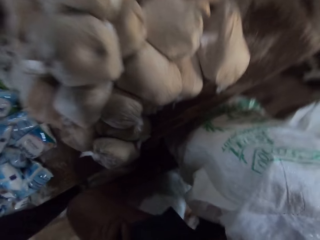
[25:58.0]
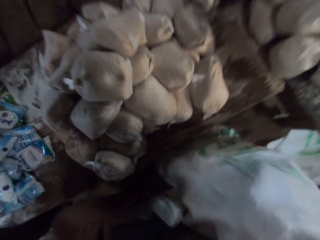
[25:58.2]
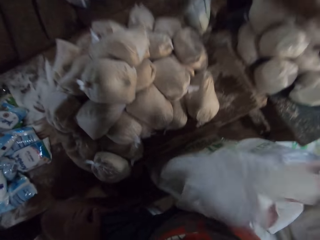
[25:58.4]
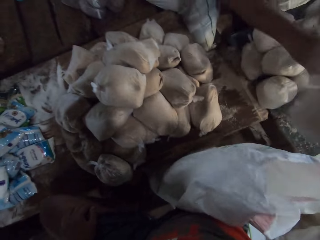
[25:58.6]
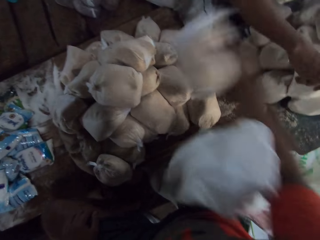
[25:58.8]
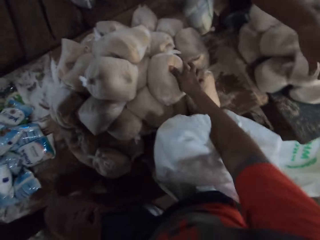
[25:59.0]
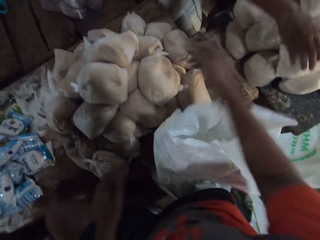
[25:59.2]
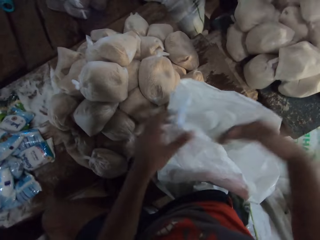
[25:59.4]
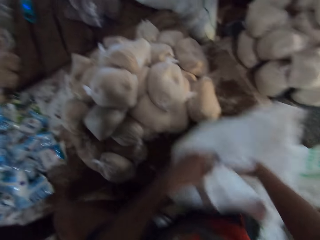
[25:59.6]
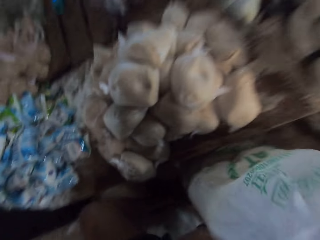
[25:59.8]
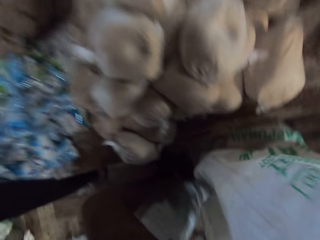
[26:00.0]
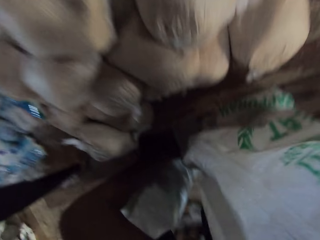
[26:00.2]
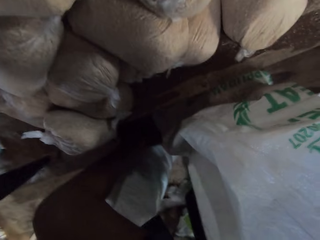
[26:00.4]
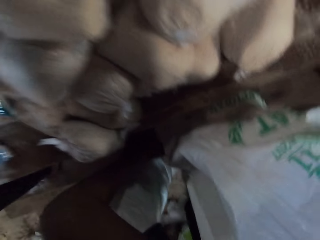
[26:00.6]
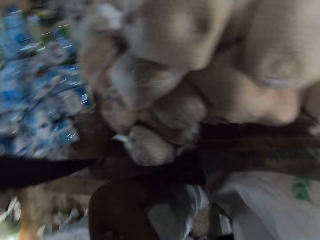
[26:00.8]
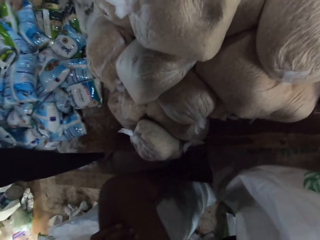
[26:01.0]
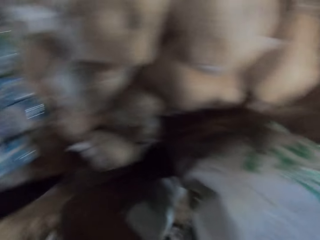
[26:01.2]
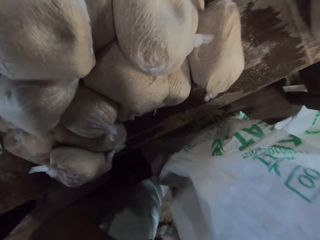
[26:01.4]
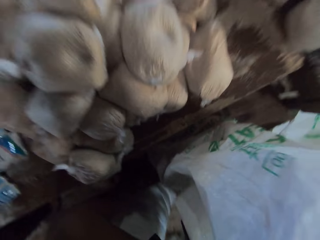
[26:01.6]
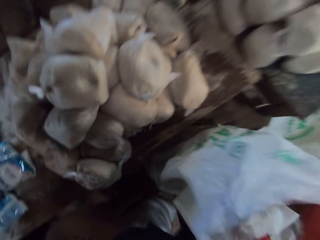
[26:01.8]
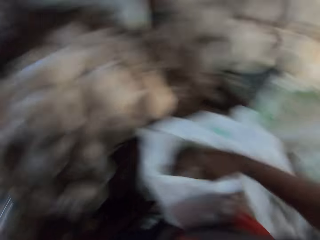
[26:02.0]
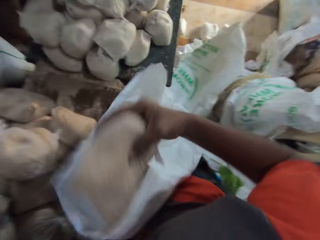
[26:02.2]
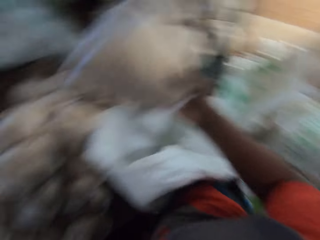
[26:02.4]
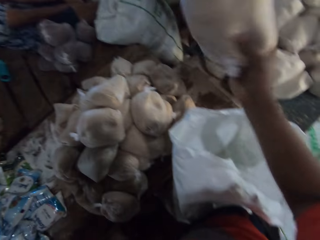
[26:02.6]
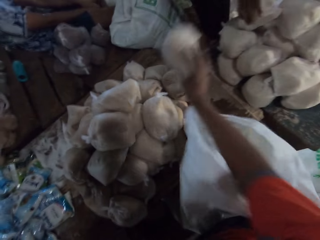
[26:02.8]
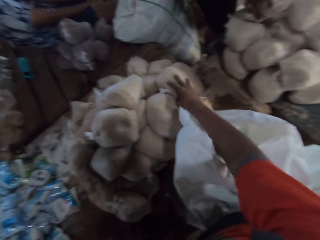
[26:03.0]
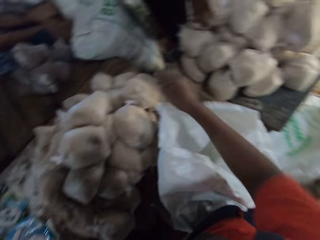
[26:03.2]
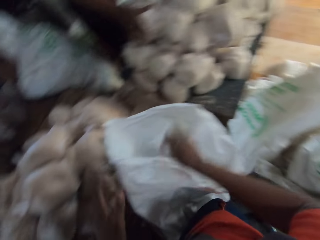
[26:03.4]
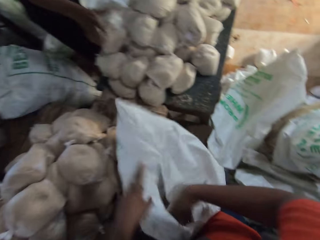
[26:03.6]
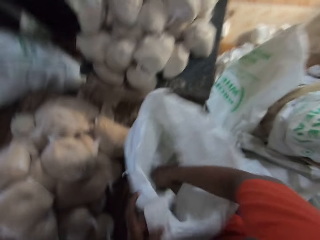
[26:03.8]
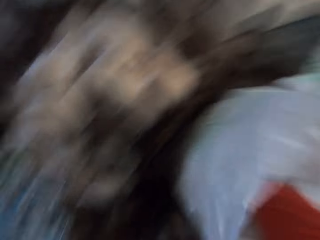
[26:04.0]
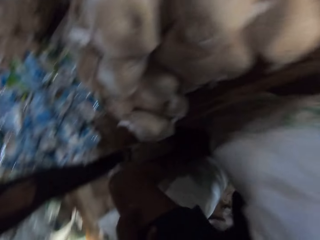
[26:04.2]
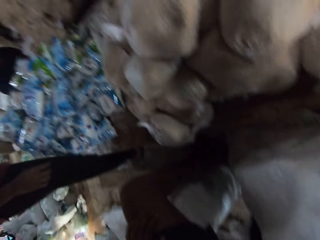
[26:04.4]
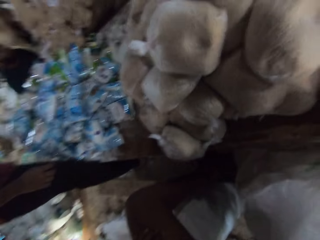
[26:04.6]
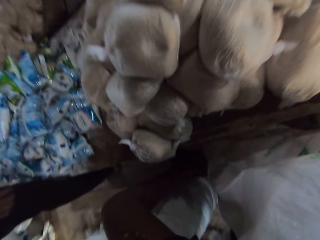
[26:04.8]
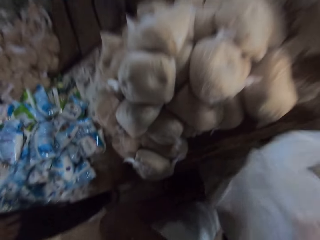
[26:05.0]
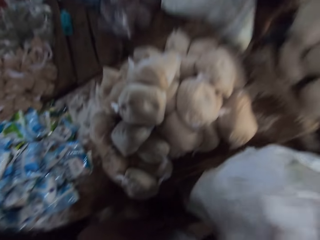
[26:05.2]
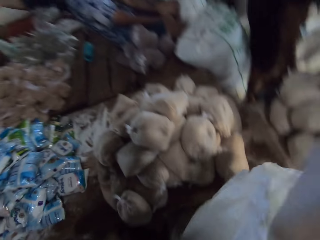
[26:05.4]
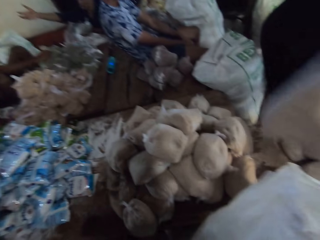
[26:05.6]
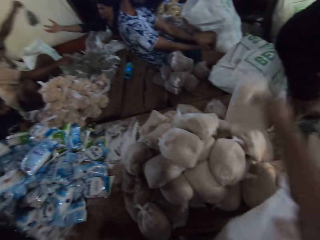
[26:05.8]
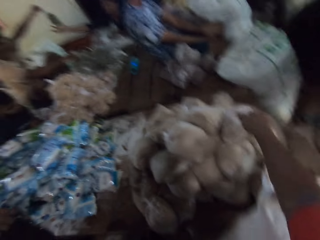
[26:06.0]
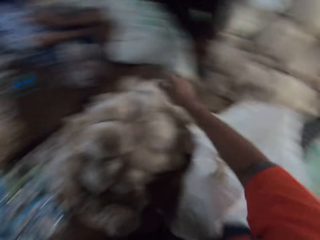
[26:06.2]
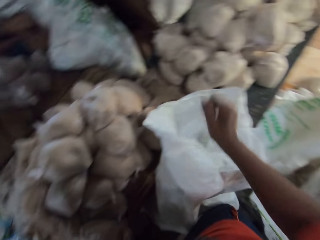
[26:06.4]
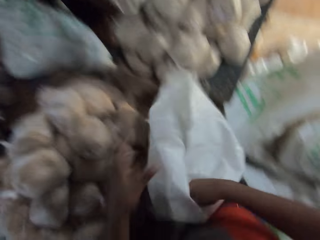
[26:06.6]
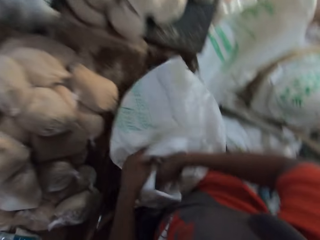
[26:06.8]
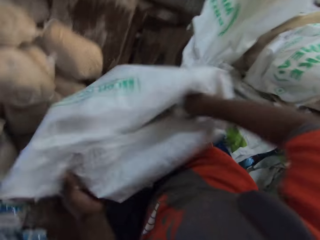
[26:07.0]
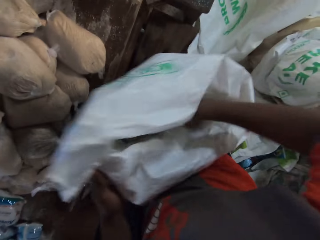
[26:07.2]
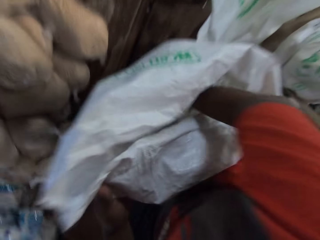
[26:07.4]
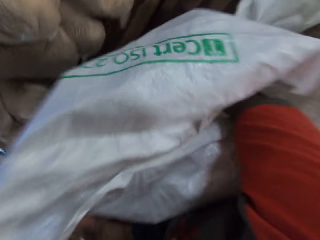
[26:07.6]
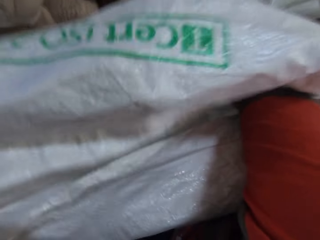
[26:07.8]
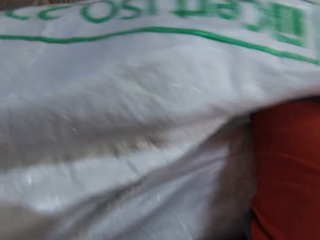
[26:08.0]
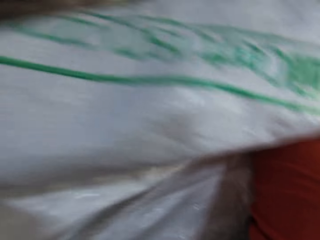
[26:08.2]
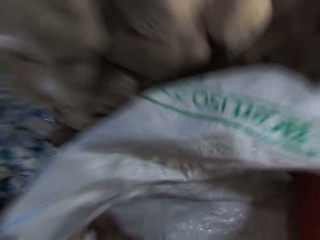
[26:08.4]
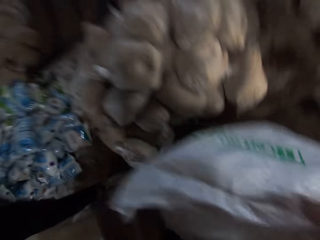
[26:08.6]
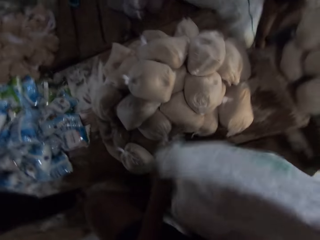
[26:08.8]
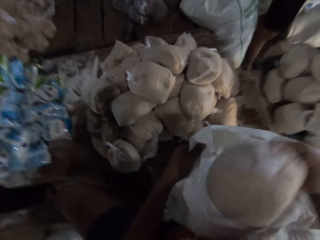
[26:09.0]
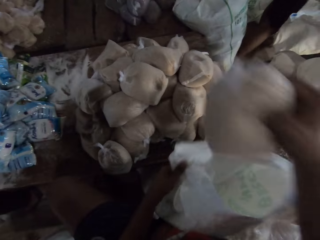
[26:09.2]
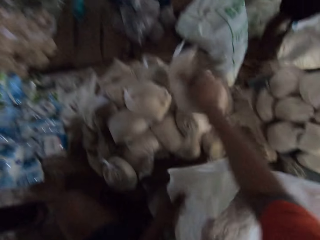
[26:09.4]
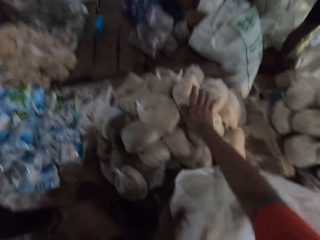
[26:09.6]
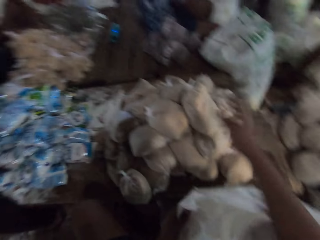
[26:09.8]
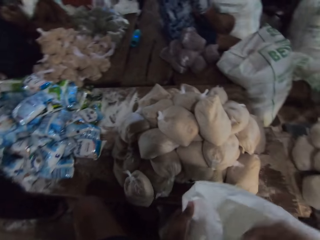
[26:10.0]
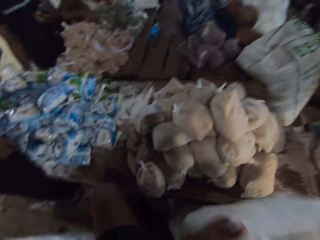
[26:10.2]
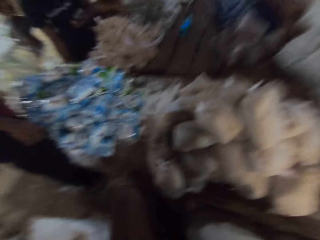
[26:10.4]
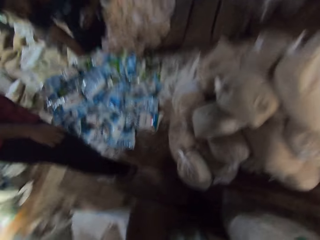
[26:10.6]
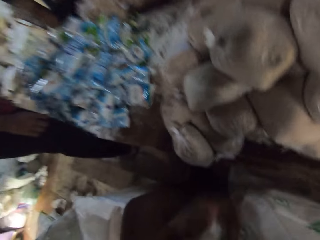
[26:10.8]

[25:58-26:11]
The camera wearer places a bread in his right hand on the table. He picks up the bread from the sack of bread on the ground with his right hand. He places the bread in his right hand on the table. He converses with the group of people in the factory. He picks up the bread from the sack of bread on the ground with his right hand. He places the bread in his right hand on the table. He touches the sack. He picks up the bread from the sack of bread on the ground with his right hand. He places the bread in his right hand on the table.

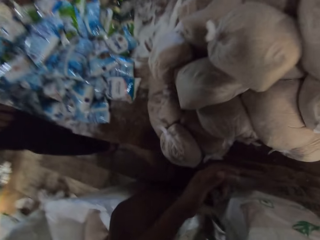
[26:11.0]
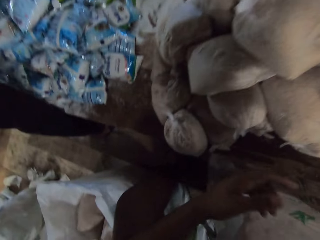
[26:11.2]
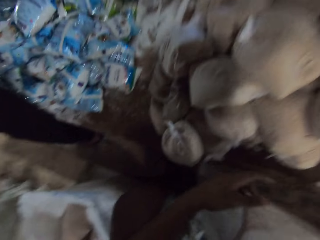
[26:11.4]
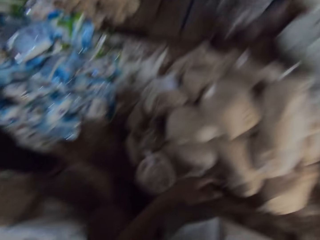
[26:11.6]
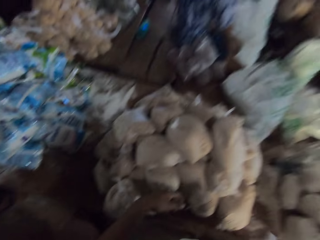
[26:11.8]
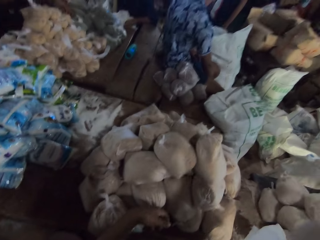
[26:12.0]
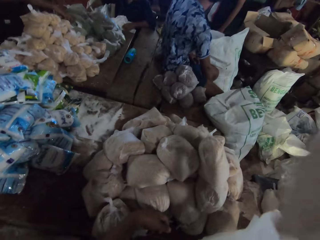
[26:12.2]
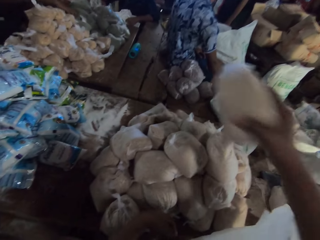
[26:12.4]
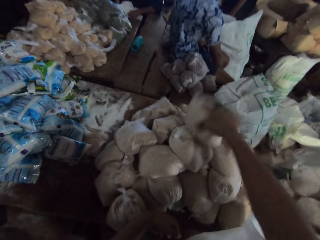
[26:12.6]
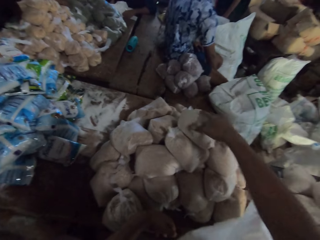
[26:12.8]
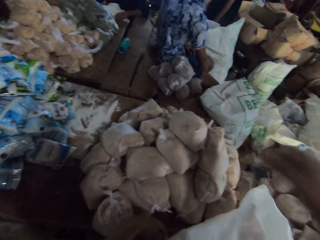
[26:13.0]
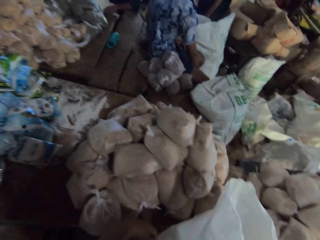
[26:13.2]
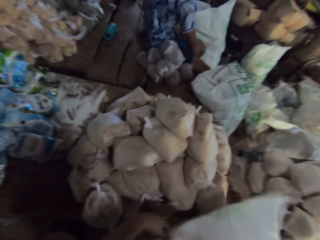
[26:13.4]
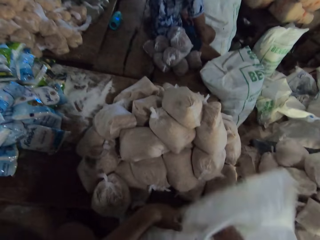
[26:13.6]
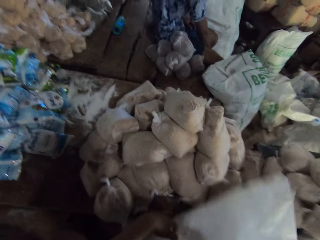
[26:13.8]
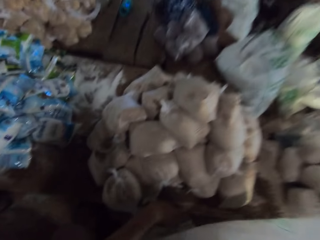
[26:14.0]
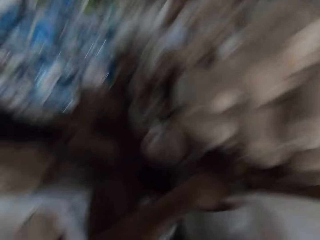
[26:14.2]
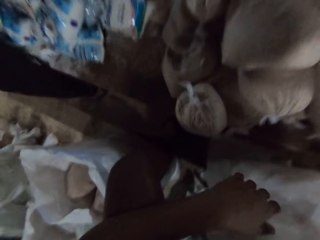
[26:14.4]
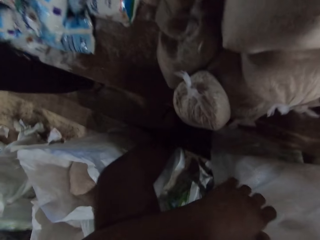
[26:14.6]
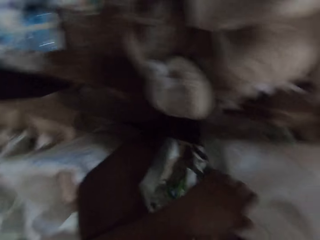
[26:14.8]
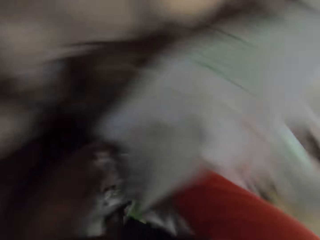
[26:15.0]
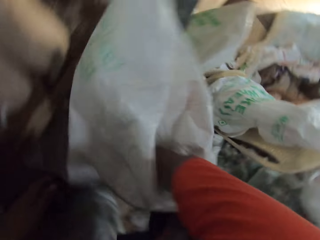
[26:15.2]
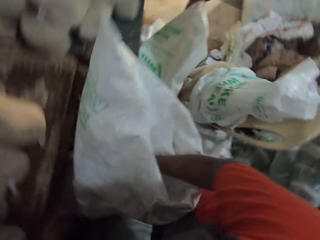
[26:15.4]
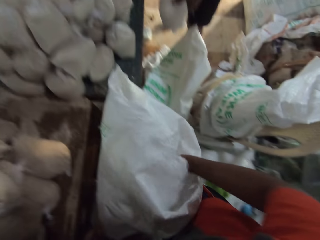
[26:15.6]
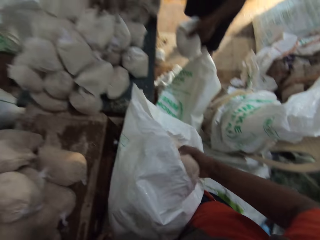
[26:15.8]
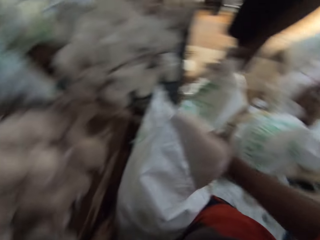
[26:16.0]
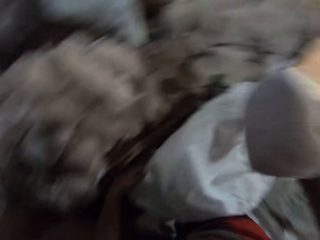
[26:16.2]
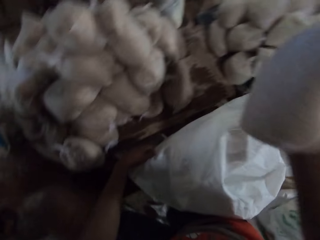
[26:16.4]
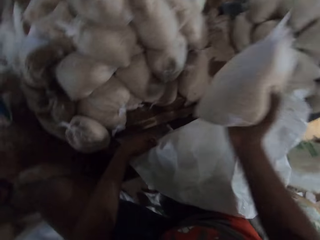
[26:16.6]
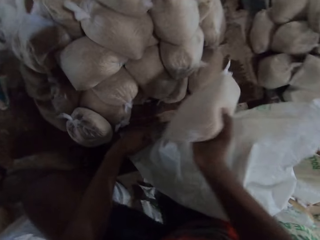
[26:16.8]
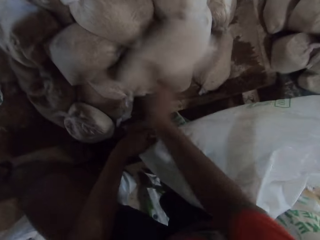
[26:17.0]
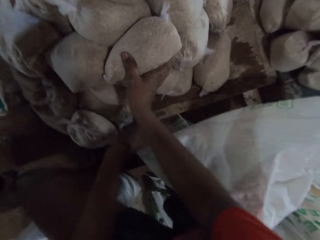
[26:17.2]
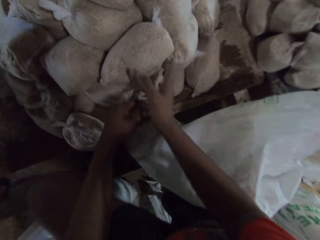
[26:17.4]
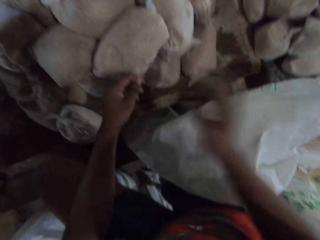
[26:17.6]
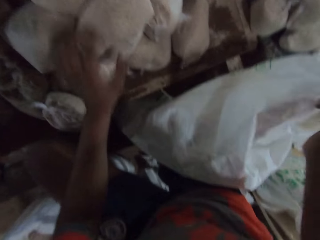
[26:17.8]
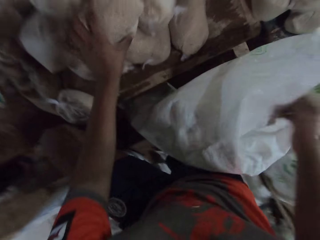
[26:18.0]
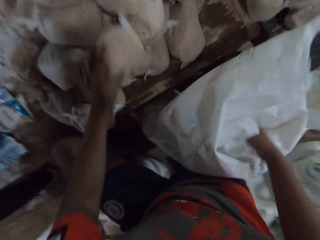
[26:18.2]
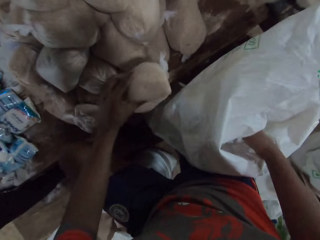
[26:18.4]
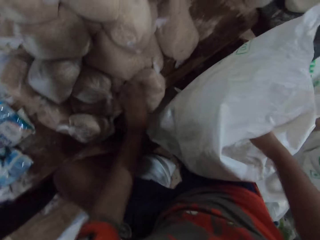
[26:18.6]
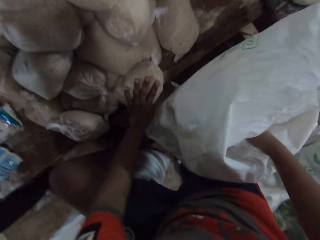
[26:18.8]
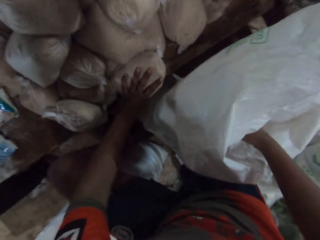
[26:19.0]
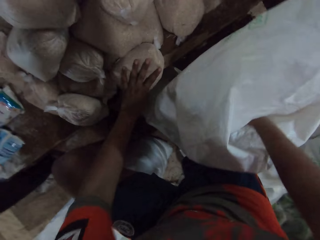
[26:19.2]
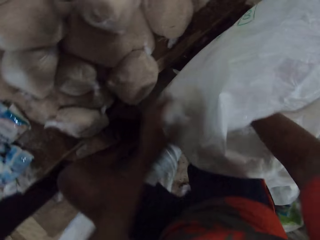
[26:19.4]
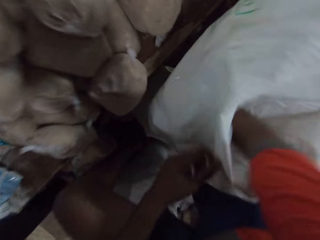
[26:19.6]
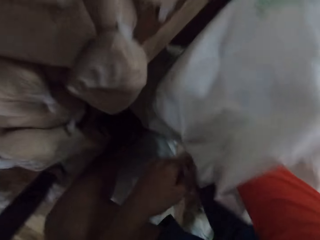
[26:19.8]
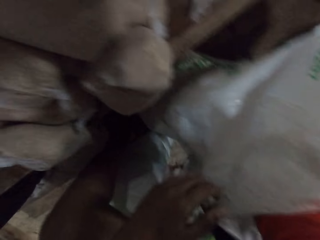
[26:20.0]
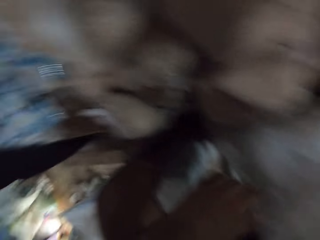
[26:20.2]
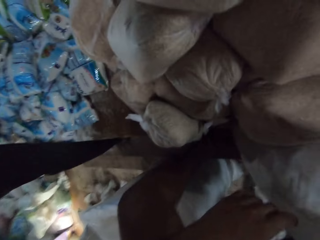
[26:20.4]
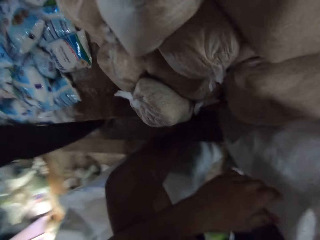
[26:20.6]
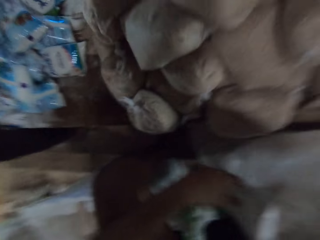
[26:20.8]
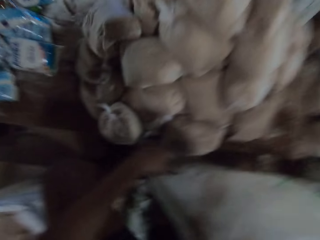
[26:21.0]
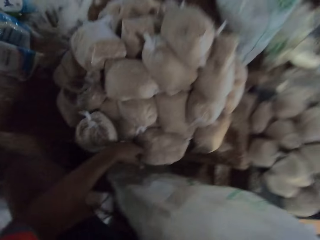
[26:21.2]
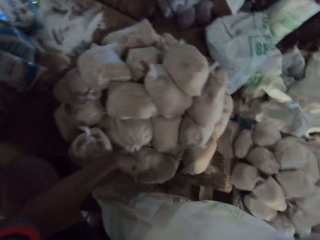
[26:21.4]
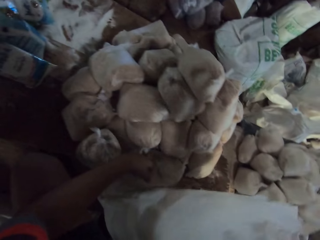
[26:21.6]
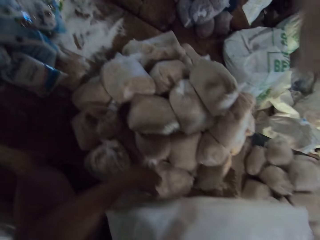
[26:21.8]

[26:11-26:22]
The camera wearer picks up a packet or bread in the sack. He places the bread in his right hand on the table. He picks up the bread from the sack of bread on the ground with his right hand. He places the bread in his right hand on the table. He adjusts the bread on the table with his left hand. He touches the sack. He picks up the packet in the sack.
